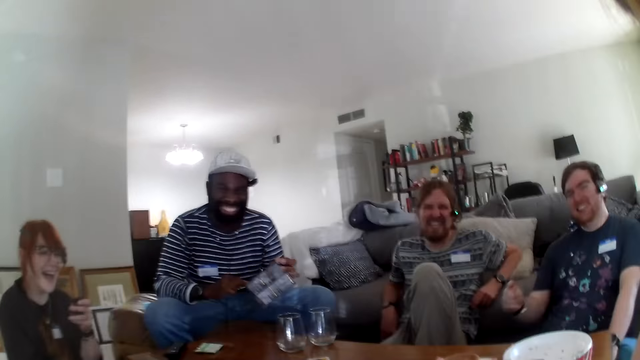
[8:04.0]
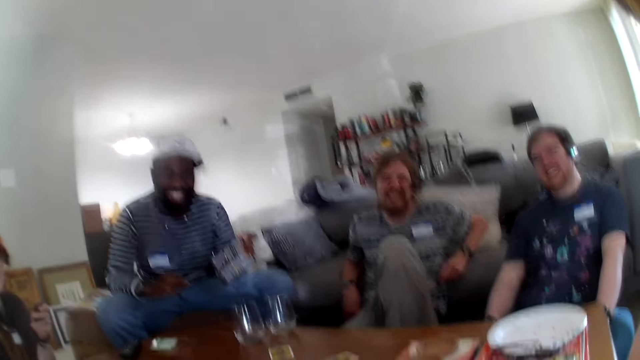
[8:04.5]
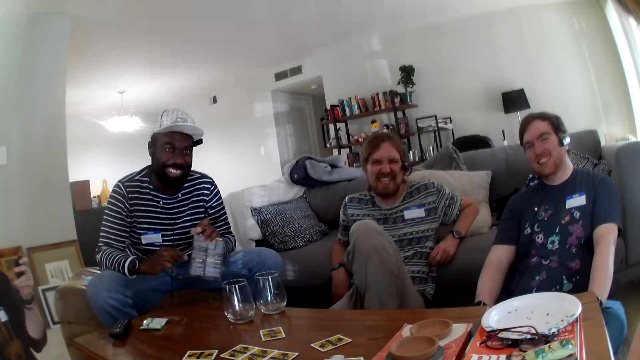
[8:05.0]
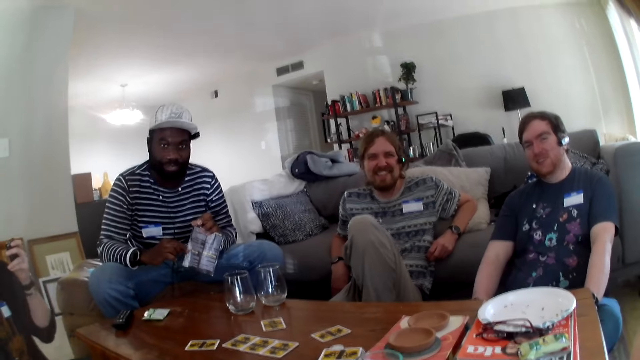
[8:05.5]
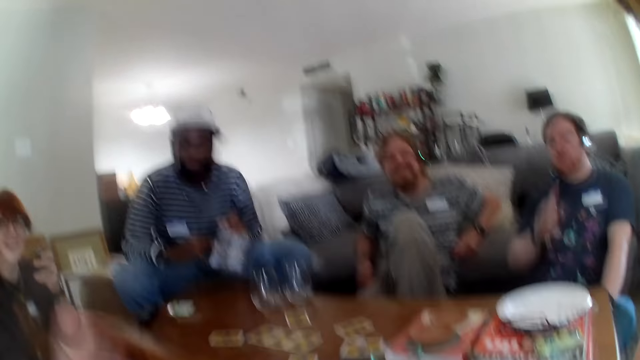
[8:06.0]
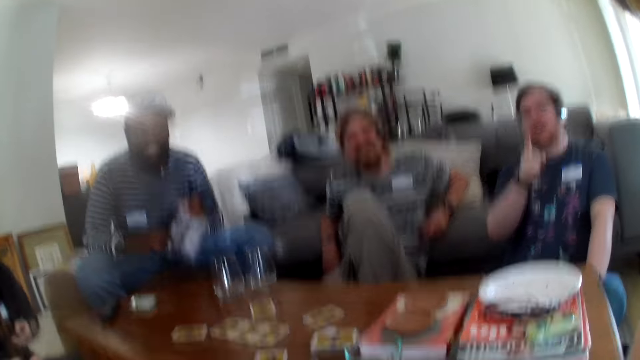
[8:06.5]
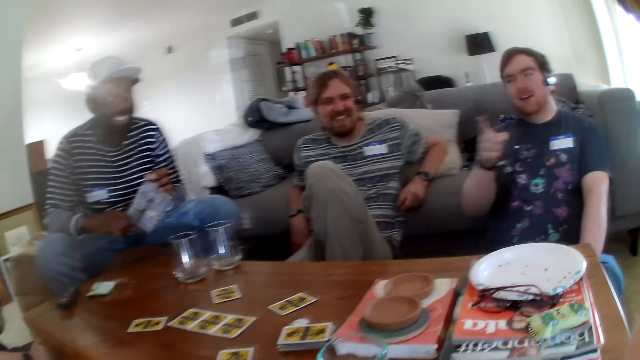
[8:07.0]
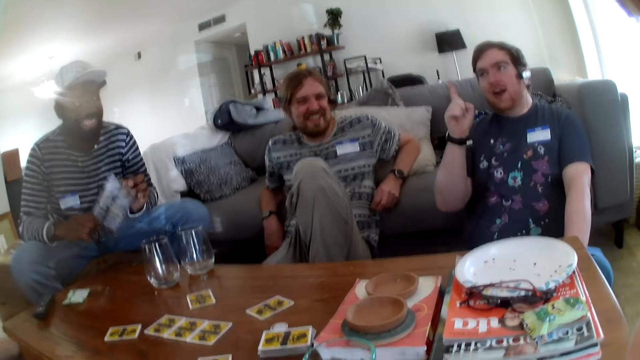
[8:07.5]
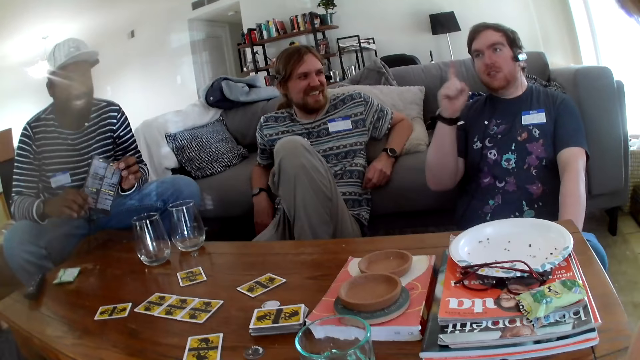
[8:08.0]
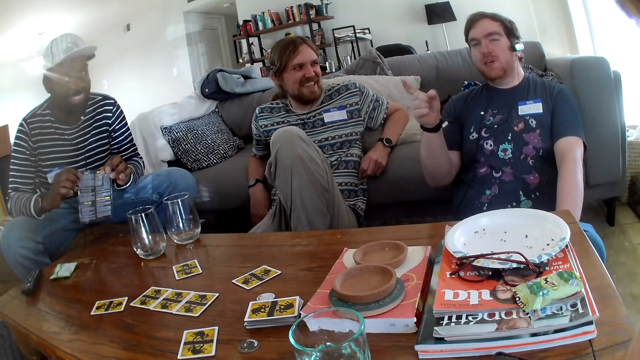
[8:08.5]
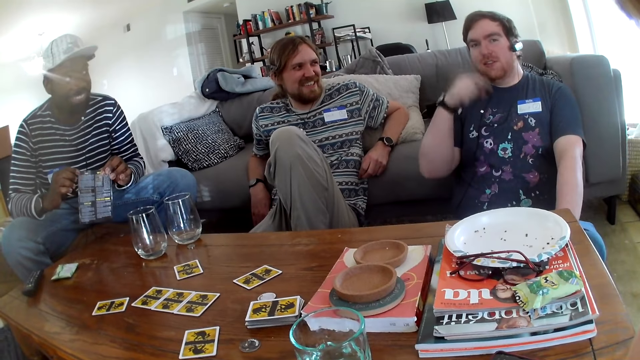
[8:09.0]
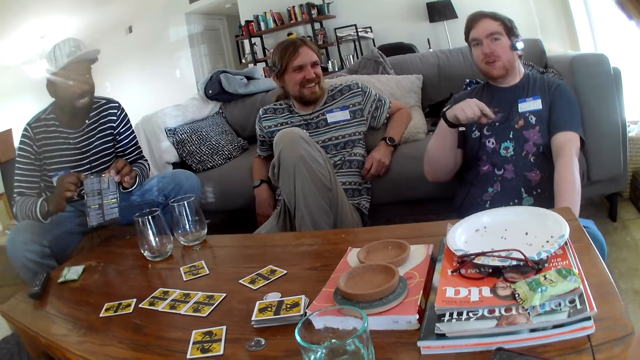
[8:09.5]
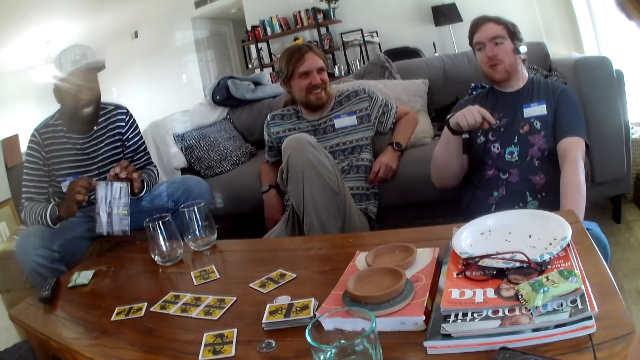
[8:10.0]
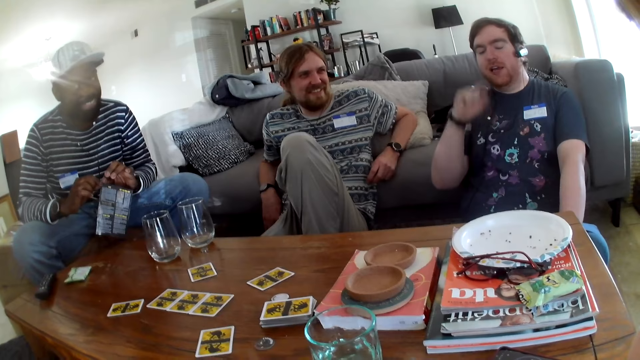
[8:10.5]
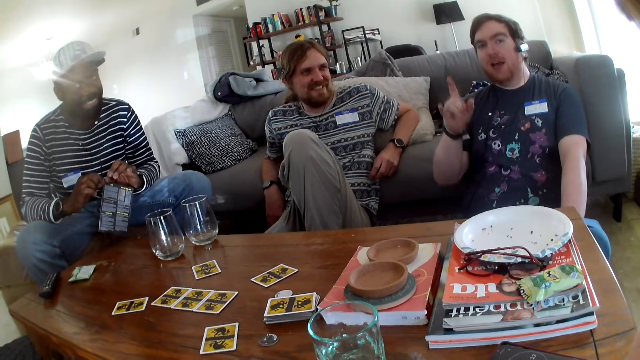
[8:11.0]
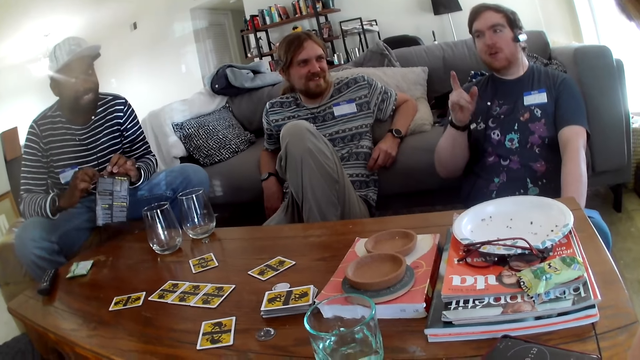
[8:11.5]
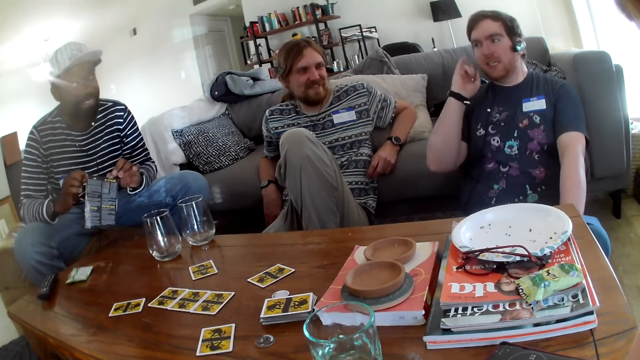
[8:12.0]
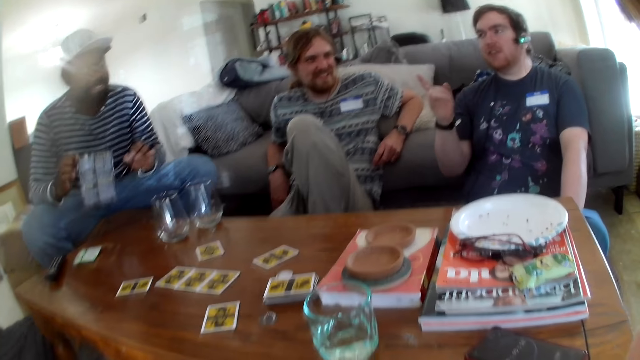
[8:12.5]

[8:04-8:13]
The camera wearer talks. A person laughs. Another person laughs. The camera wearer talks. A third person talks.

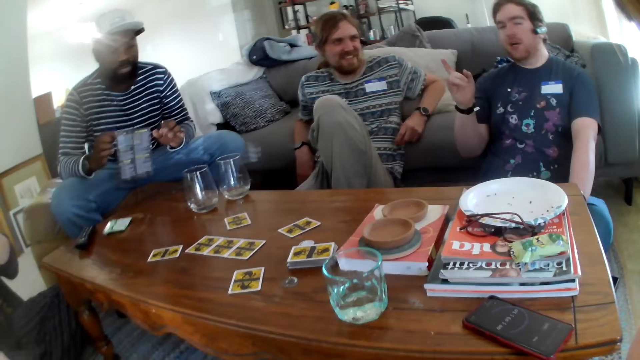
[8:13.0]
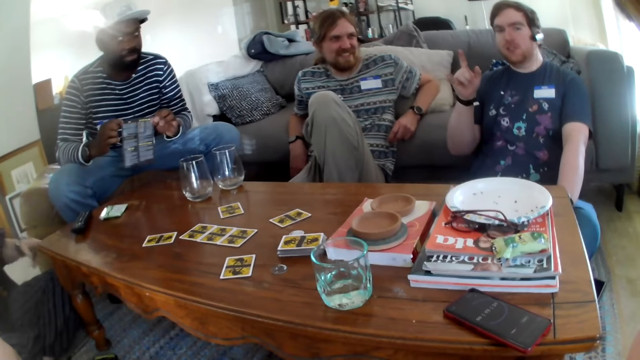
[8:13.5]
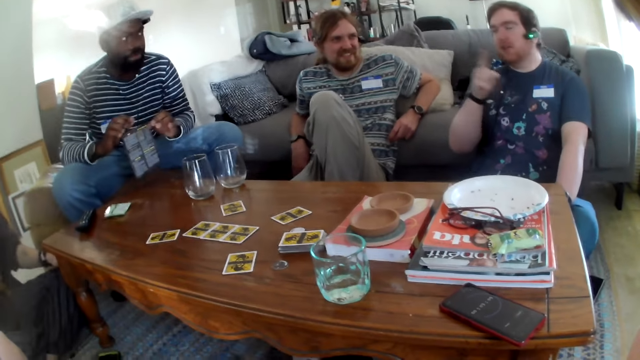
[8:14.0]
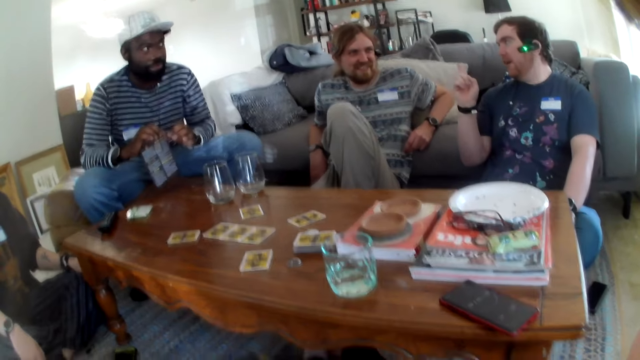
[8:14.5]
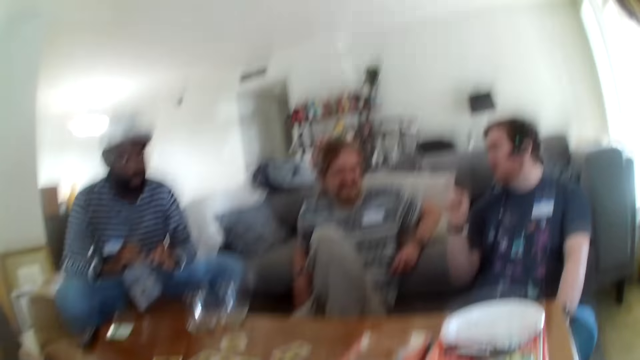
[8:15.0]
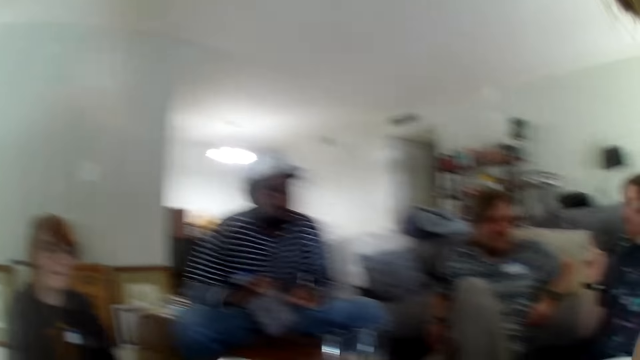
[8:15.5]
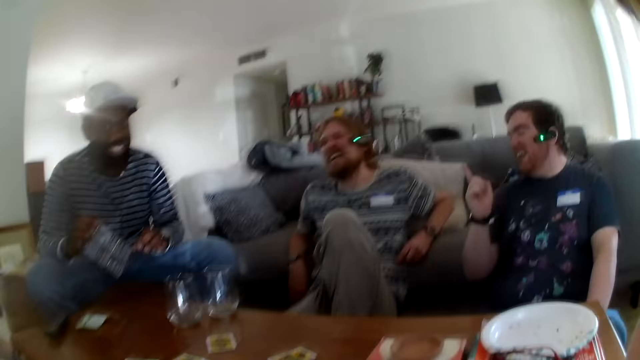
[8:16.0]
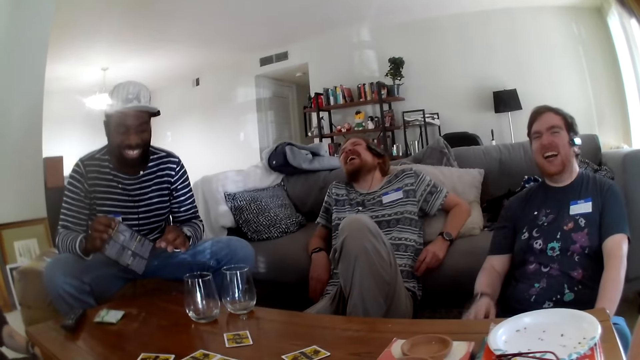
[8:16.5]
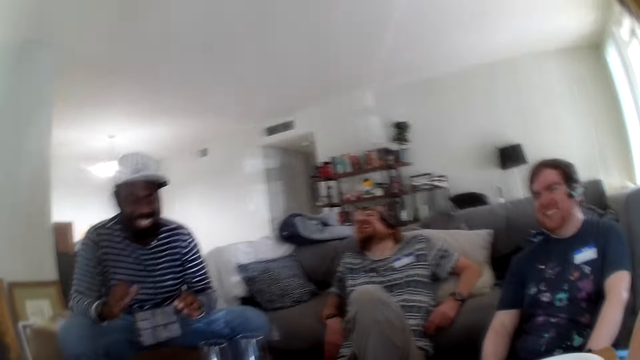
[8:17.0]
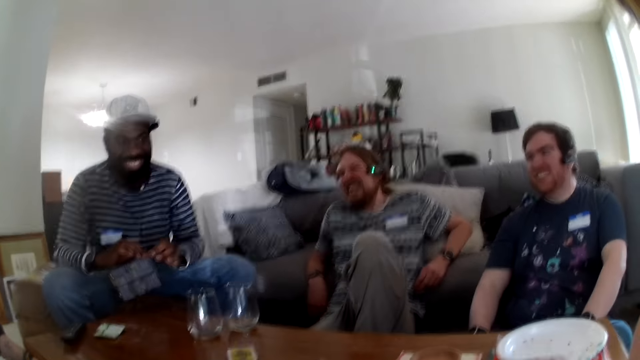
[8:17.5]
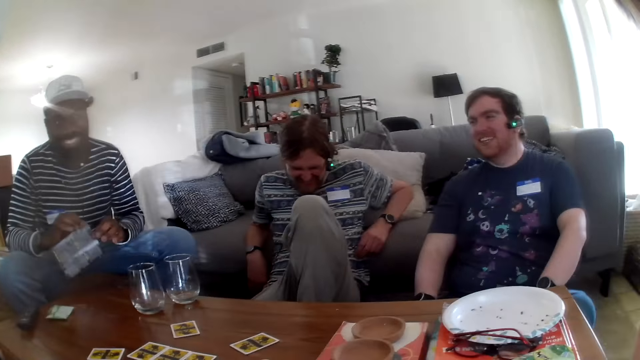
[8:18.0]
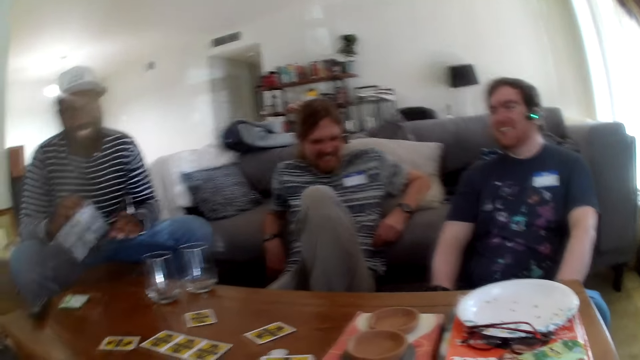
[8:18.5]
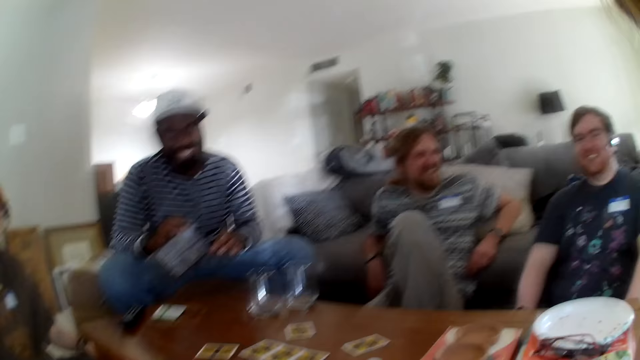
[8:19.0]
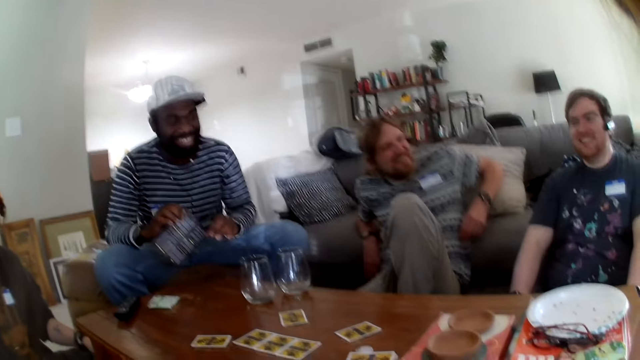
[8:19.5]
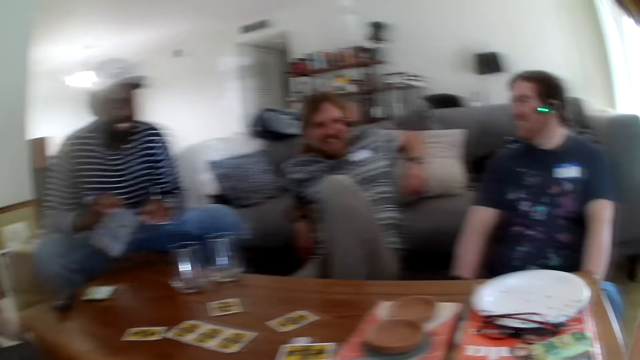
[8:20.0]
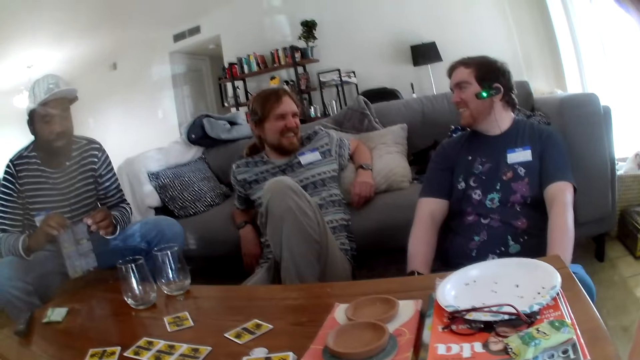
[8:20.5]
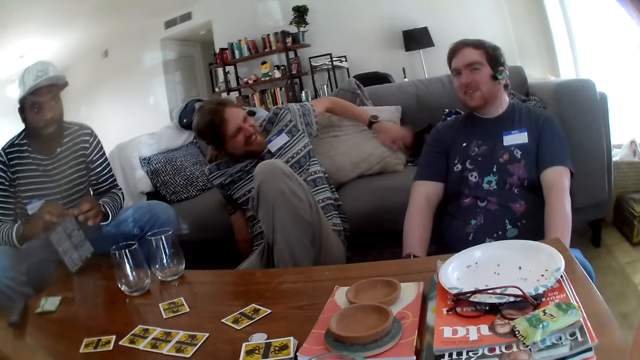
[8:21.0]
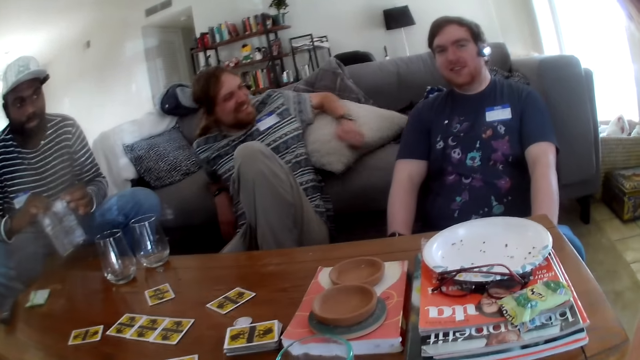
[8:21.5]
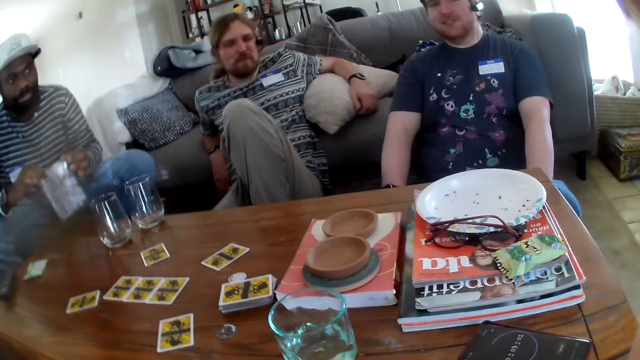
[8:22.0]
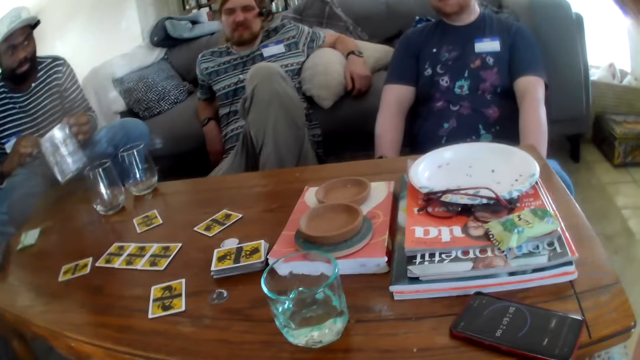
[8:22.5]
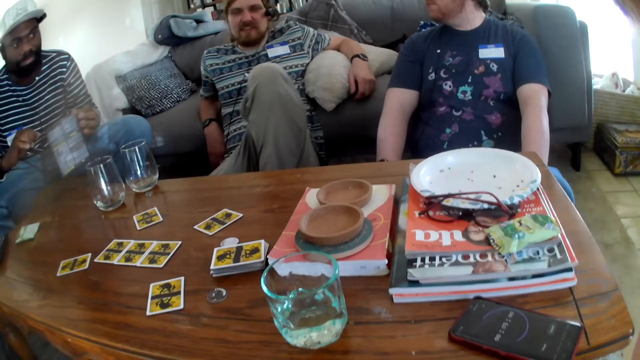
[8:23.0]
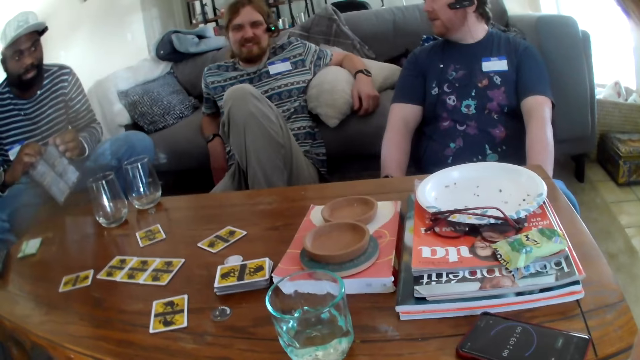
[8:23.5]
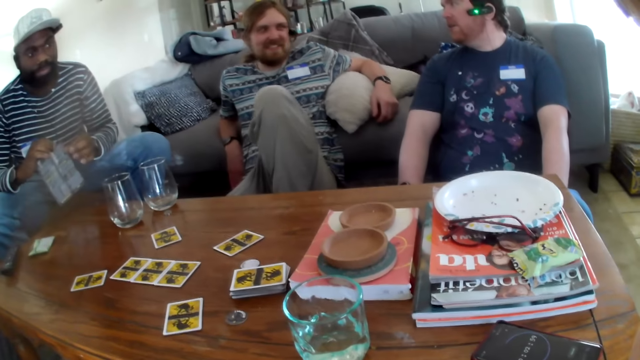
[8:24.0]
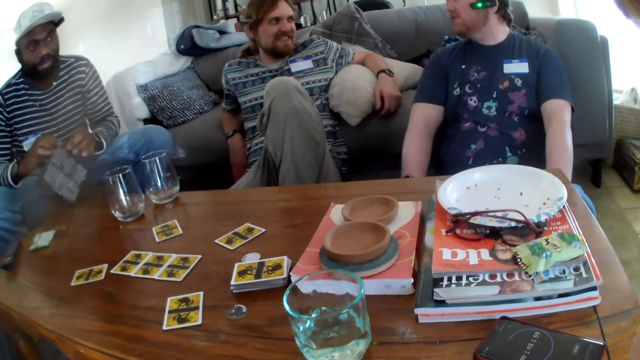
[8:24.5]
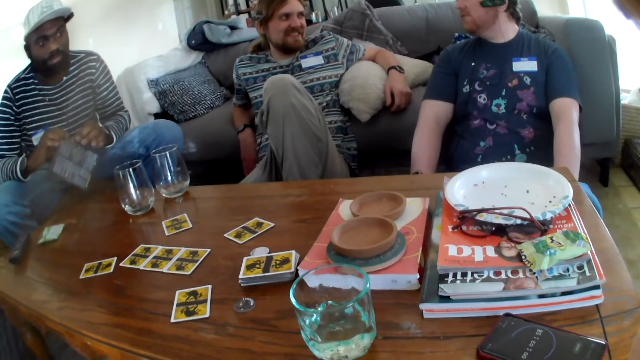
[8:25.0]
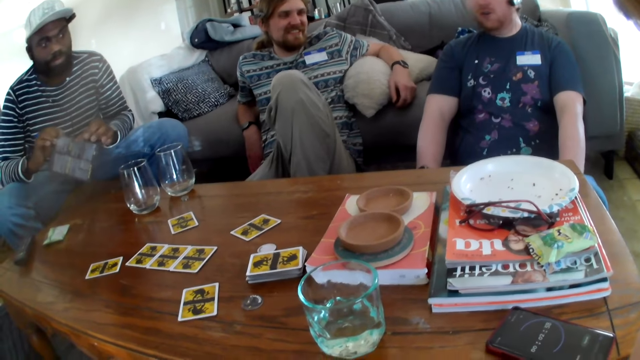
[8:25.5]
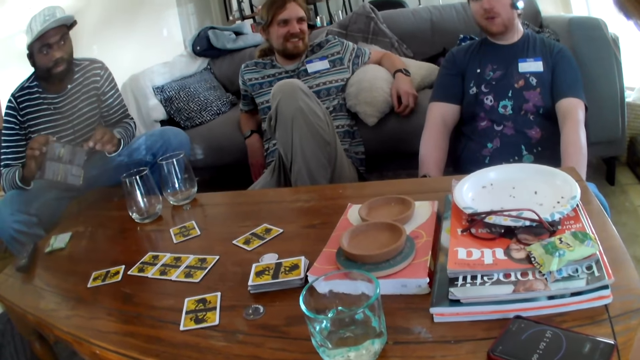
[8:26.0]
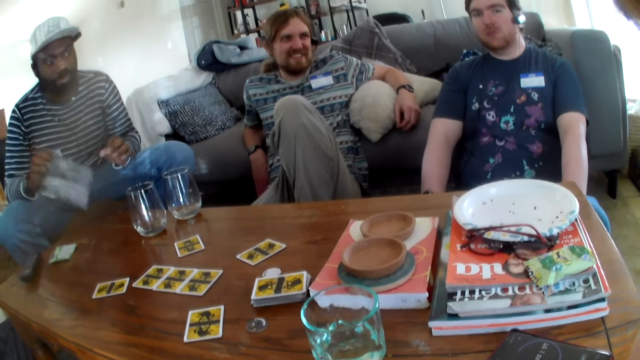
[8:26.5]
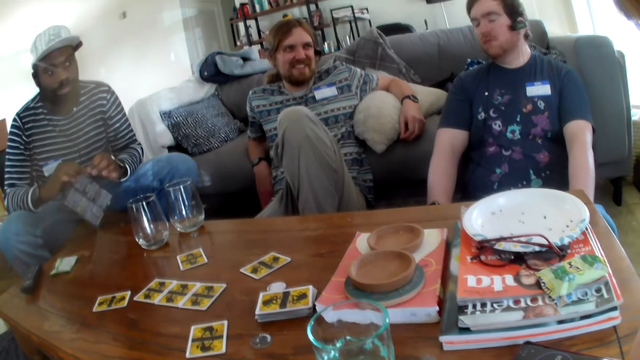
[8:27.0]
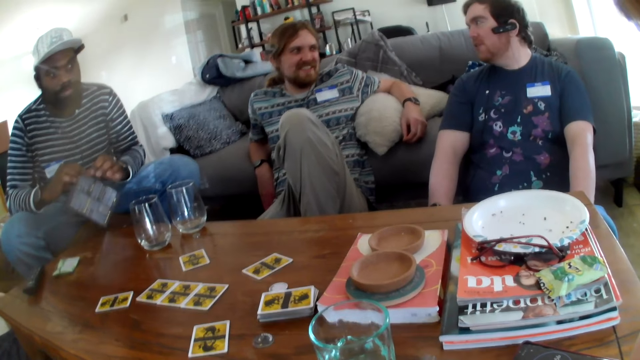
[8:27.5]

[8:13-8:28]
The camera wearer talks. A person laughs. Another person laughs. A third person laughs. The camera wearer talks. The first person talks.
